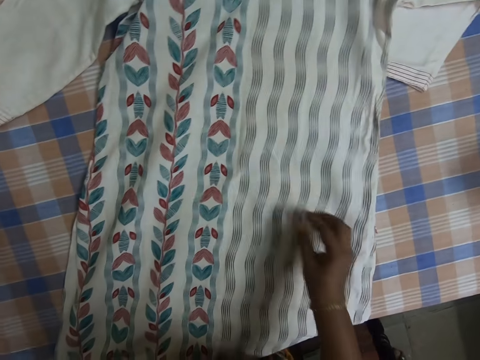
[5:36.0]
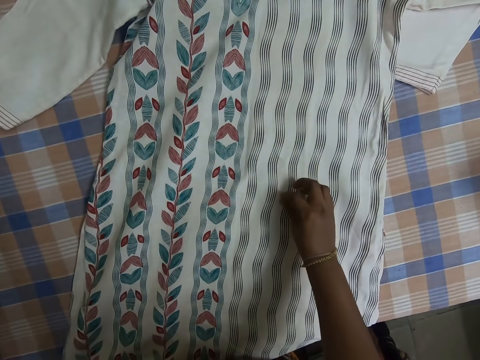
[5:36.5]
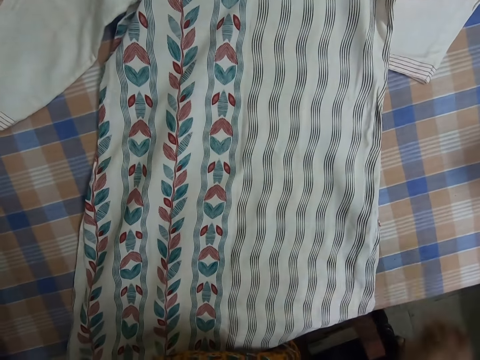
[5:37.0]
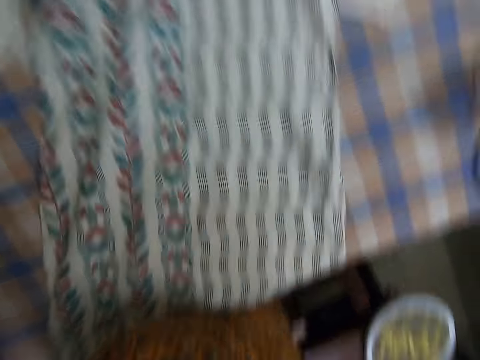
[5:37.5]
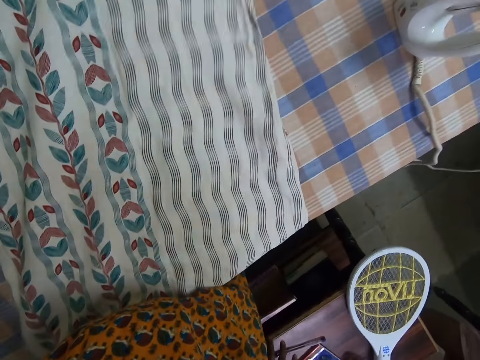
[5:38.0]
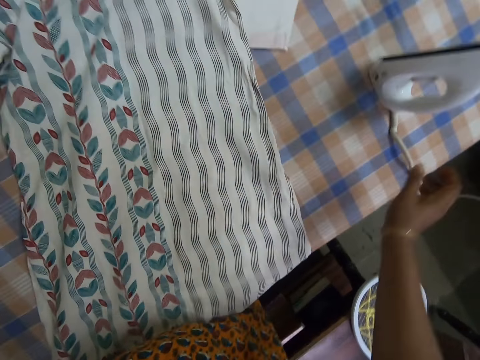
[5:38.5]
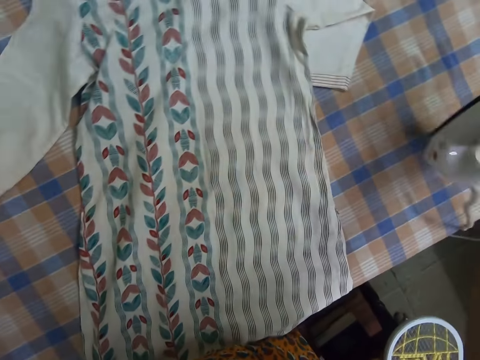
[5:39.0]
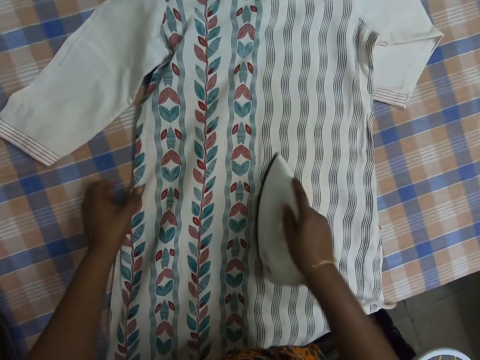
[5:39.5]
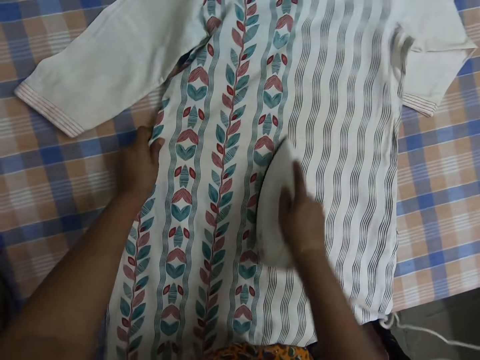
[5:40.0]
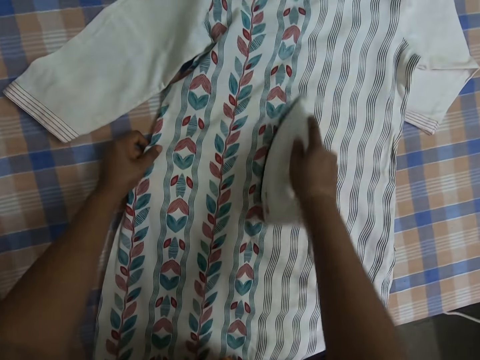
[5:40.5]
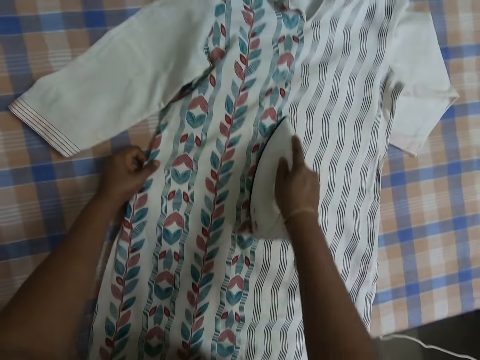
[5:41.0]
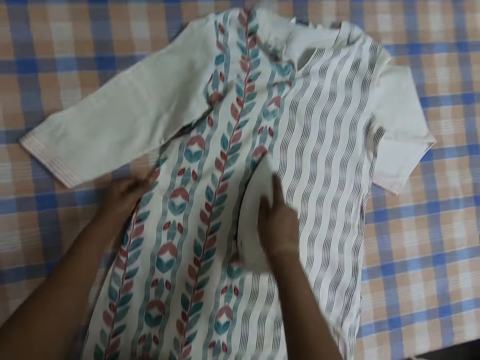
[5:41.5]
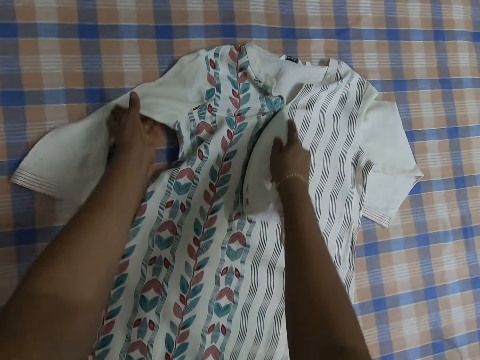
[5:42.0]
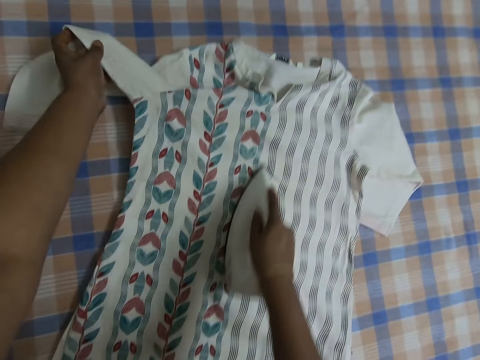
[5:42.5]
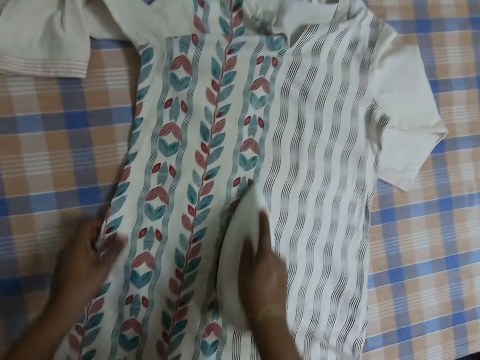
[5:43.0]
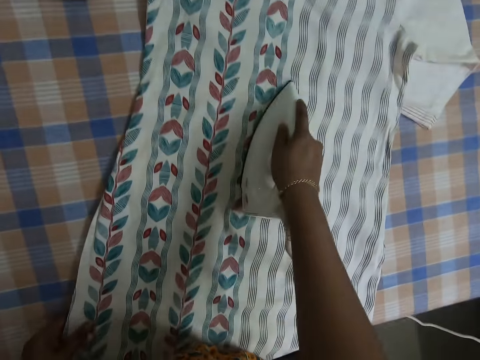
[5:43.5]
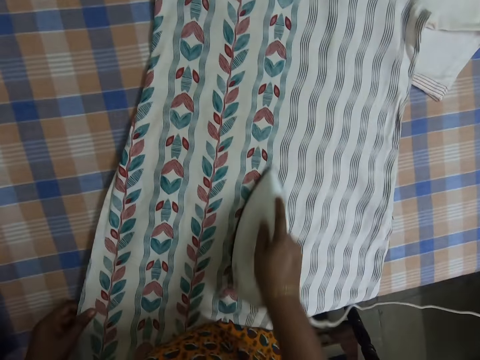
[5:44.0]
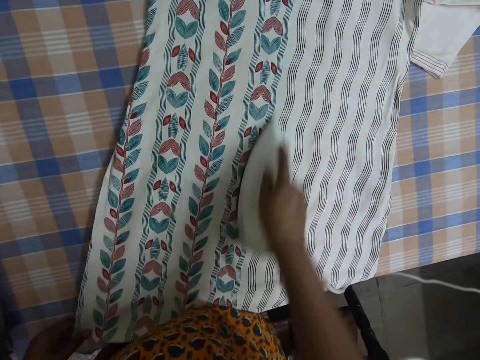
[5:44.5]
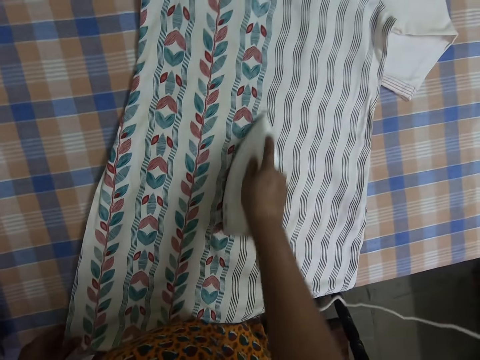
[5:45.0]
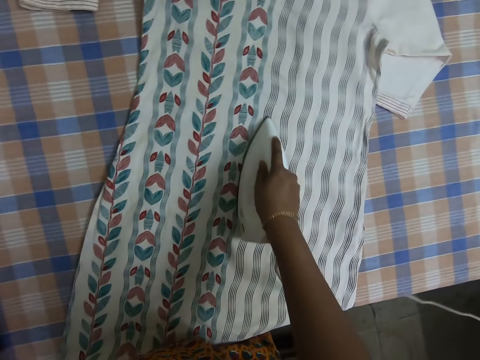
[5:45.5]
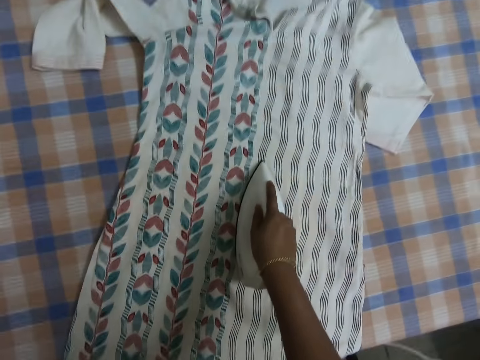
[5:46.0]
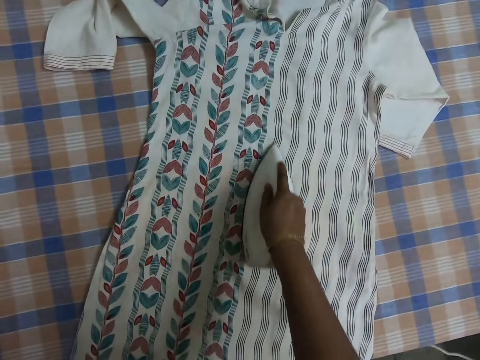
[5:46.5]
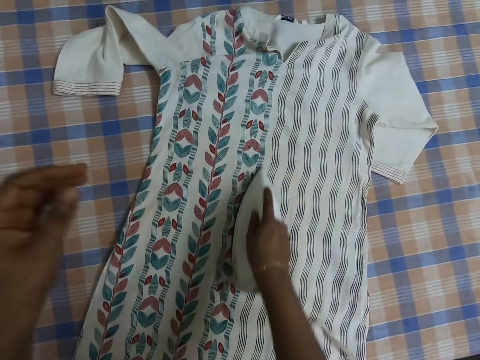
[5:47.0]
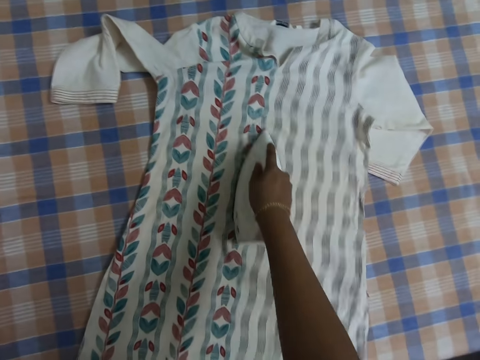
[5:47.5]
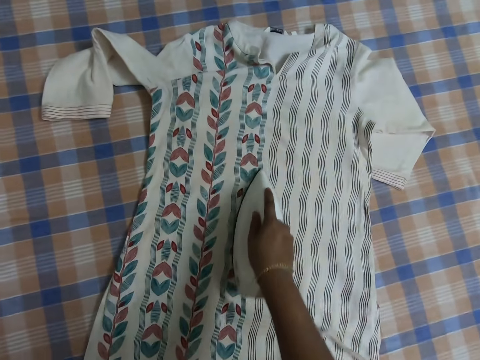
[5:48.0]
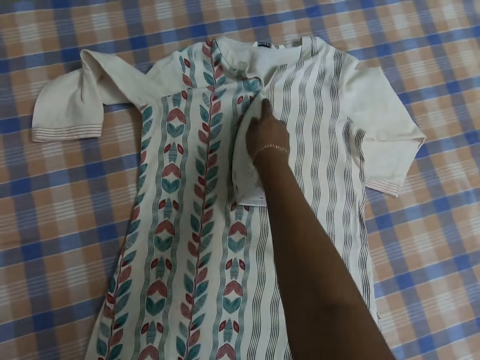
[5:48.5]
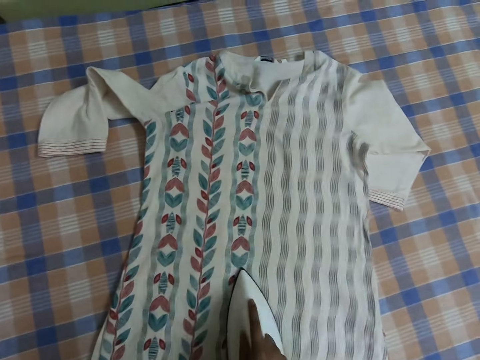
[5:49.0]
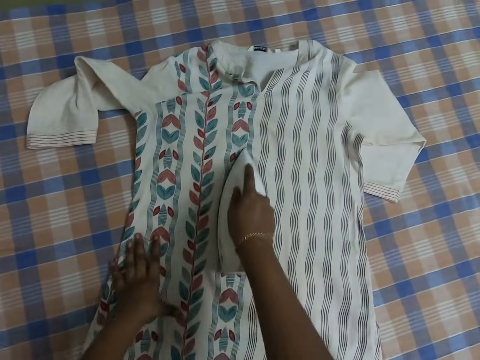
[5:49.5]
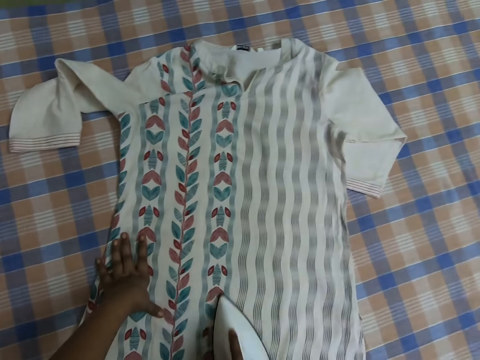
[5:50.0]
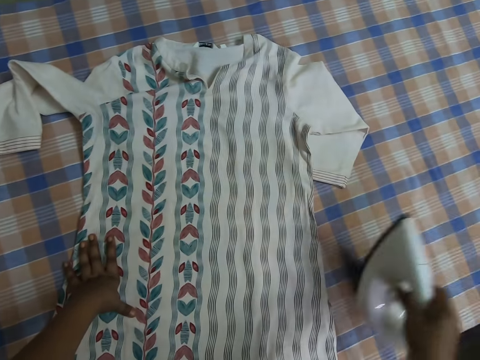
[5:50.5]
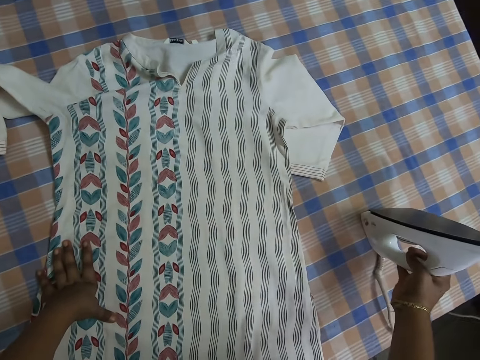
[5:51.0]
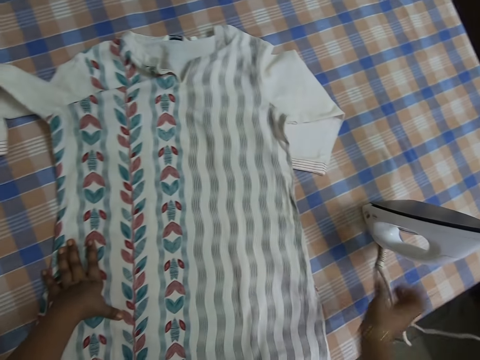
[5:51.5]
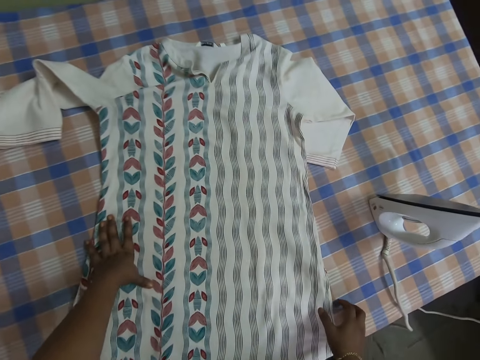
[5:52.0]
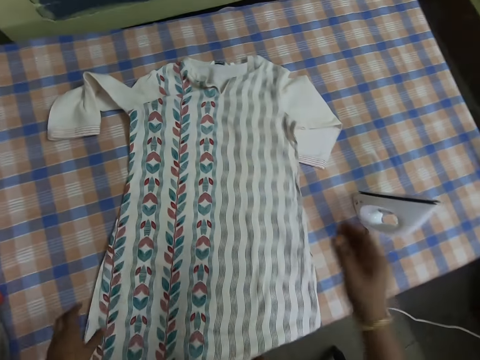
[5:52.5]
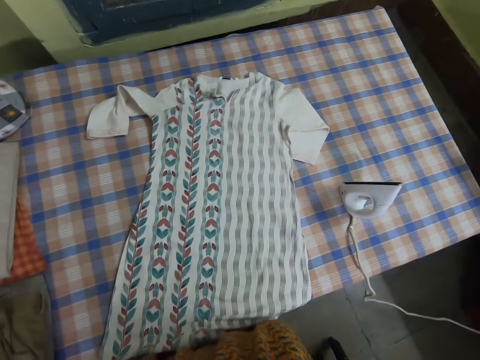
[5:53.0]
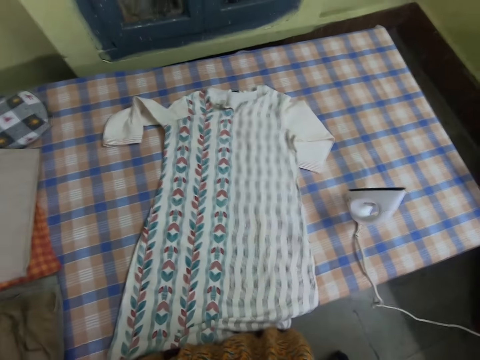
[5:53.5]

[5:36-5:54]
The camera wearer picks the iron or iron box on the ironing table with their right hand. They iron the cloth or shirt in their left hand on the ironing table with the iron in their right hand. They do something with their hand. They iron the shirt with the iron box. They place their hand on the shirt. They iron the shirt with the iron box. They place the iron on the ironing table with their right hand. They do something with their hand.
